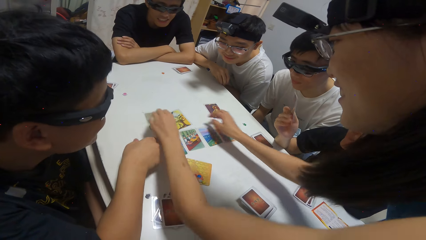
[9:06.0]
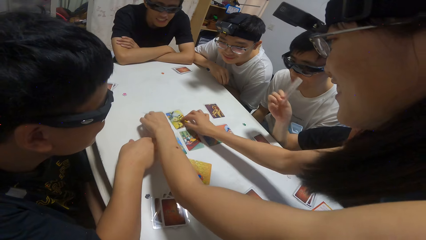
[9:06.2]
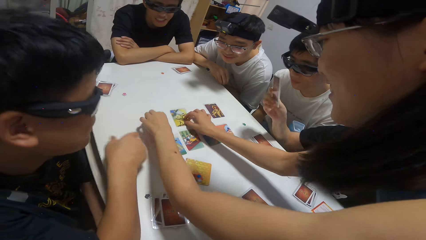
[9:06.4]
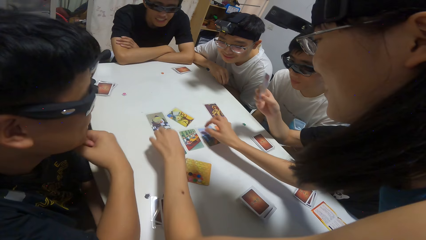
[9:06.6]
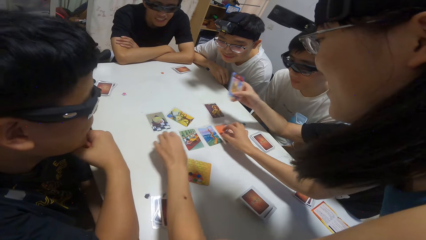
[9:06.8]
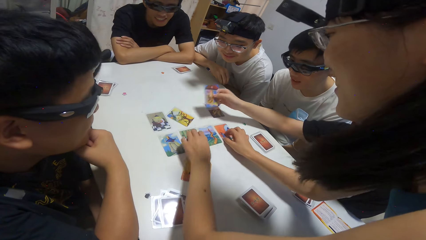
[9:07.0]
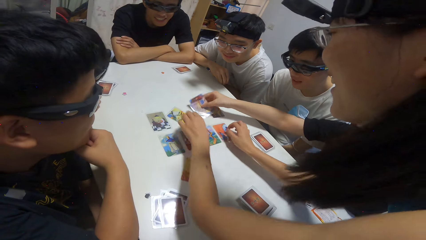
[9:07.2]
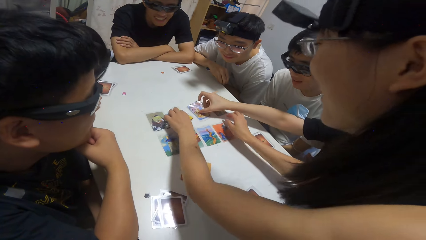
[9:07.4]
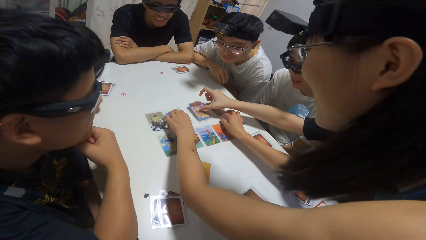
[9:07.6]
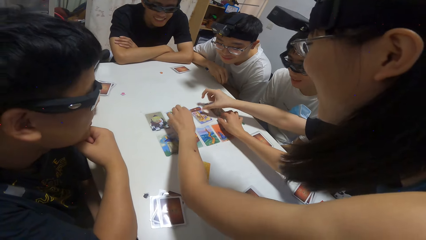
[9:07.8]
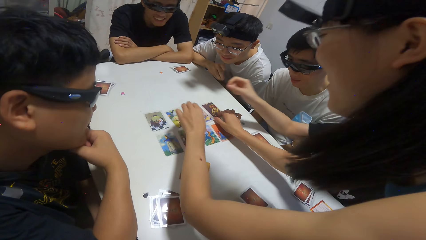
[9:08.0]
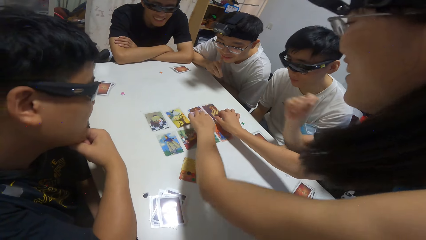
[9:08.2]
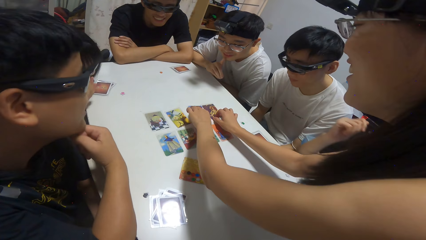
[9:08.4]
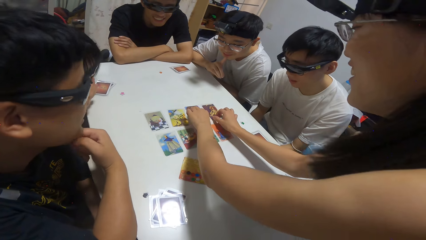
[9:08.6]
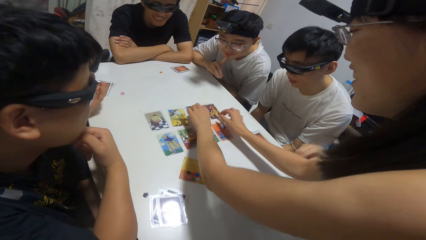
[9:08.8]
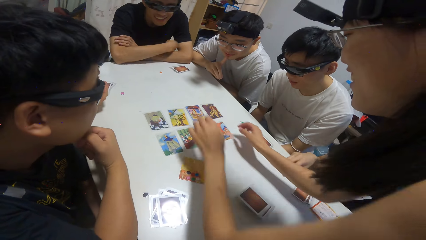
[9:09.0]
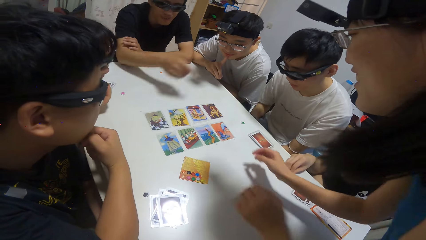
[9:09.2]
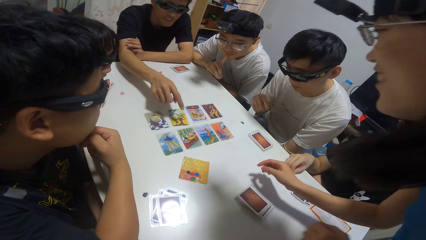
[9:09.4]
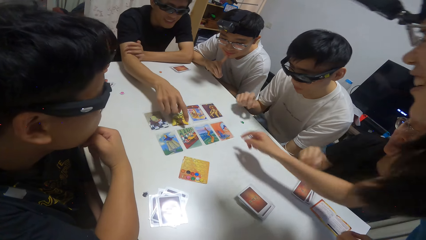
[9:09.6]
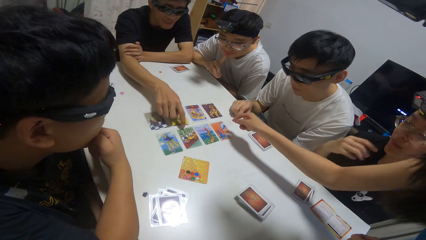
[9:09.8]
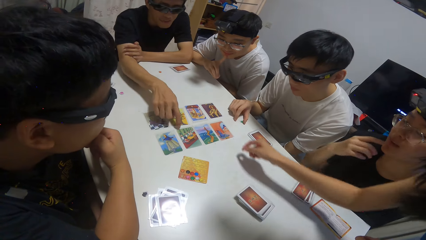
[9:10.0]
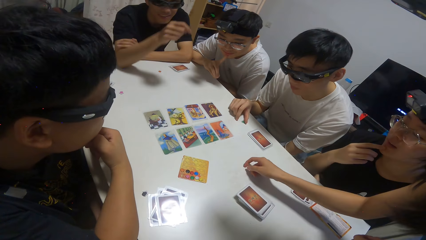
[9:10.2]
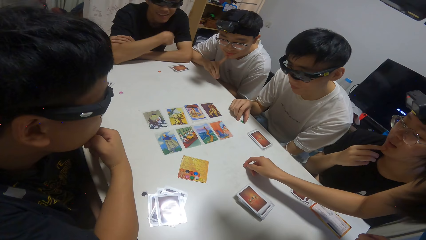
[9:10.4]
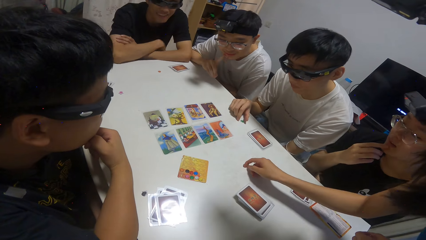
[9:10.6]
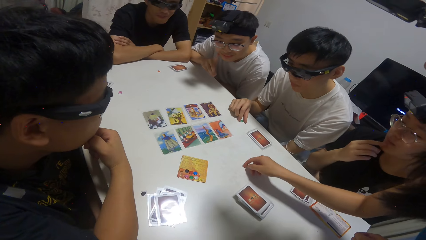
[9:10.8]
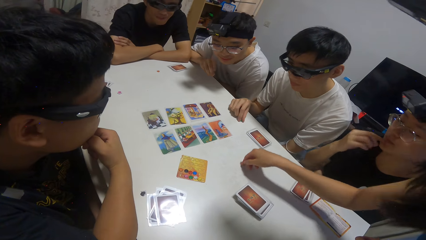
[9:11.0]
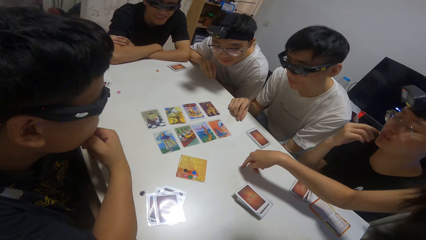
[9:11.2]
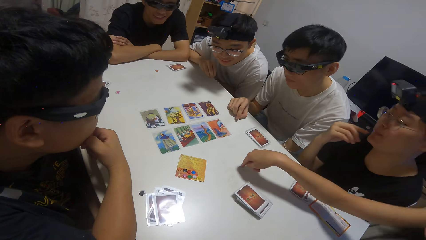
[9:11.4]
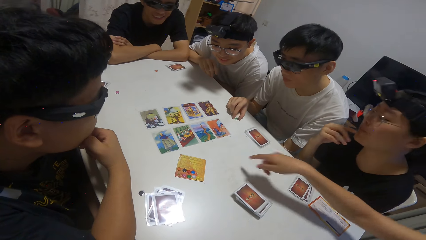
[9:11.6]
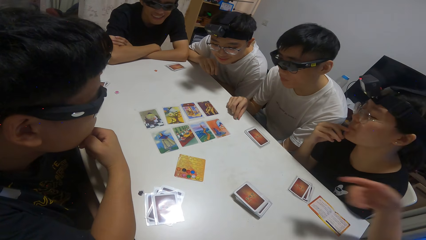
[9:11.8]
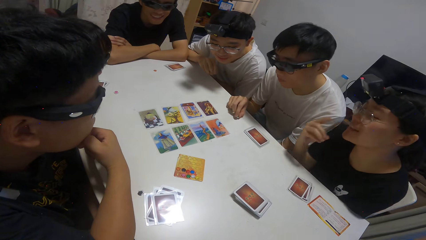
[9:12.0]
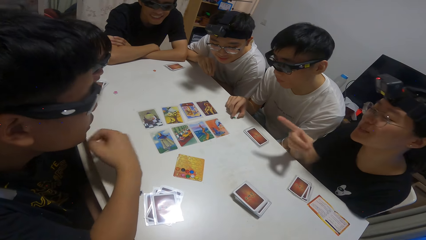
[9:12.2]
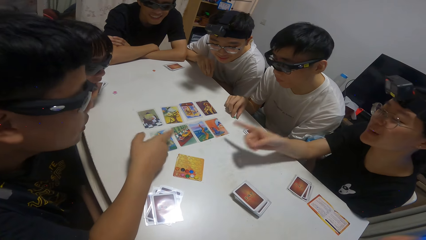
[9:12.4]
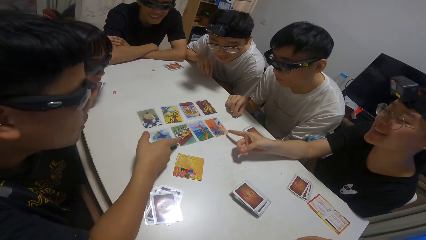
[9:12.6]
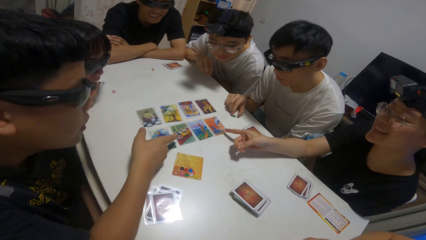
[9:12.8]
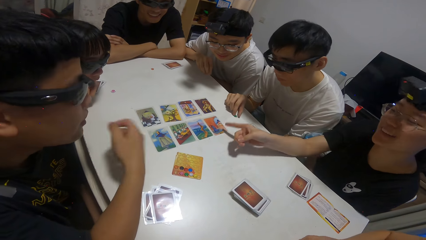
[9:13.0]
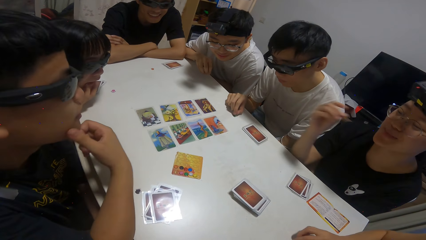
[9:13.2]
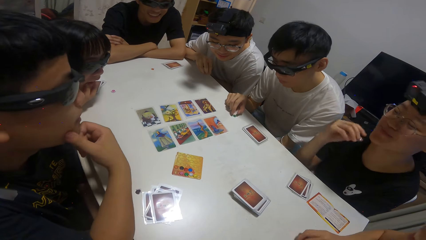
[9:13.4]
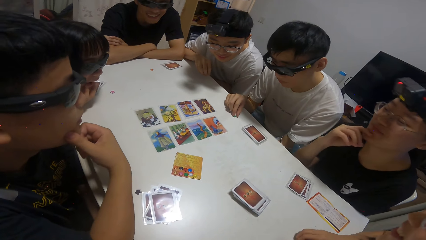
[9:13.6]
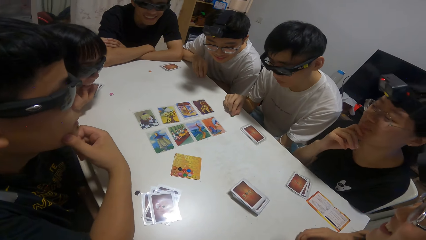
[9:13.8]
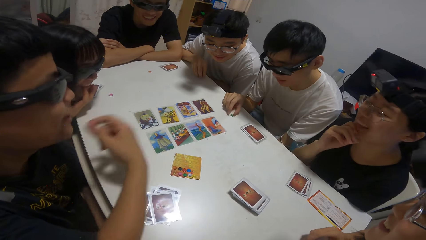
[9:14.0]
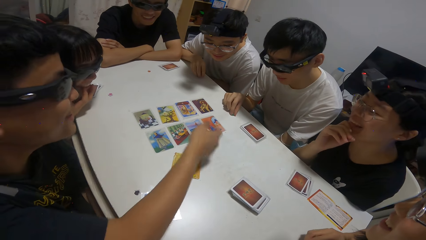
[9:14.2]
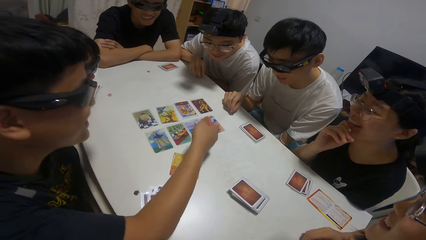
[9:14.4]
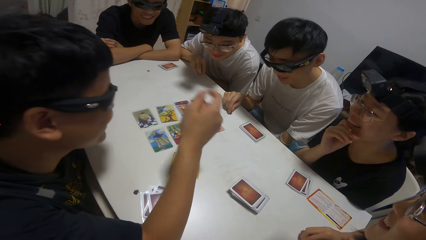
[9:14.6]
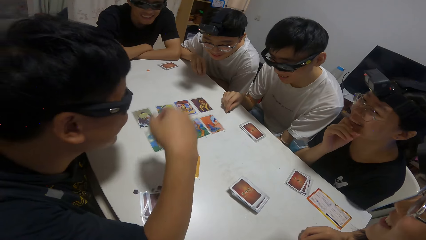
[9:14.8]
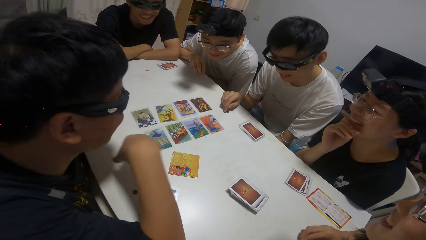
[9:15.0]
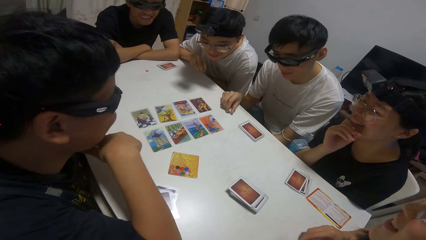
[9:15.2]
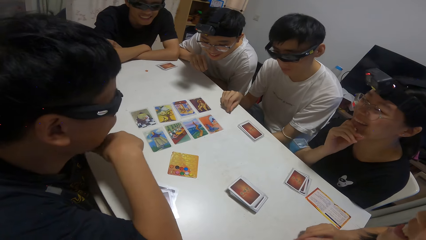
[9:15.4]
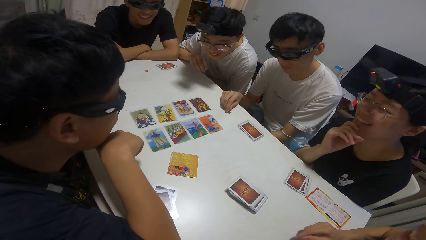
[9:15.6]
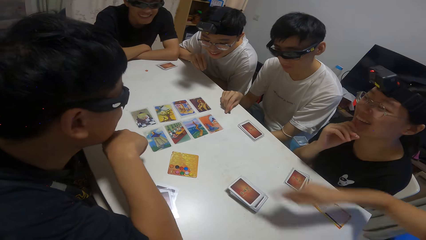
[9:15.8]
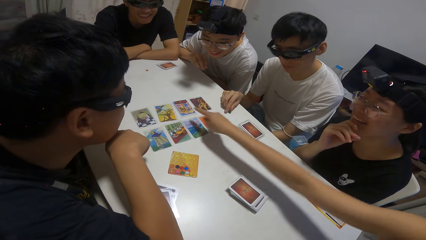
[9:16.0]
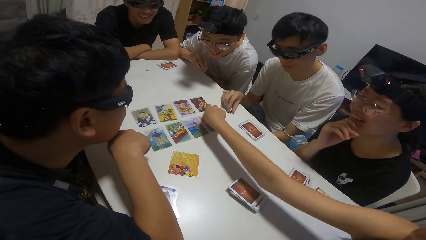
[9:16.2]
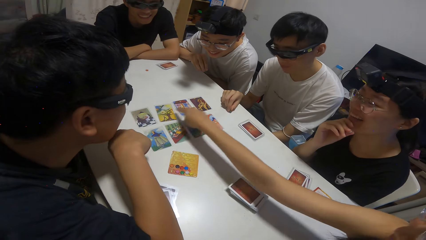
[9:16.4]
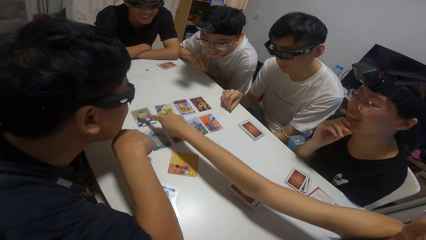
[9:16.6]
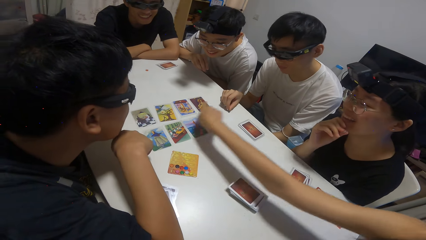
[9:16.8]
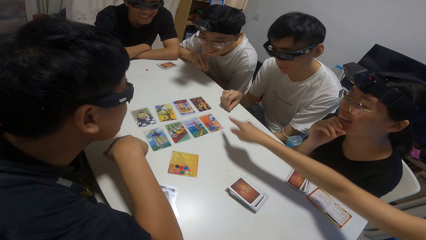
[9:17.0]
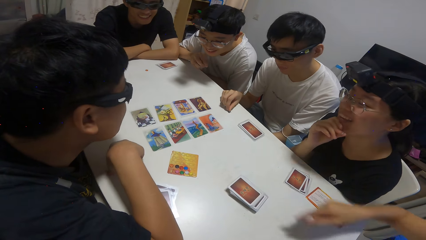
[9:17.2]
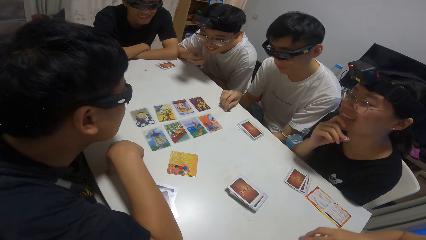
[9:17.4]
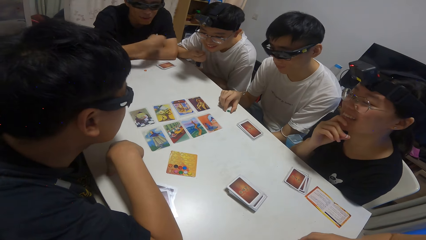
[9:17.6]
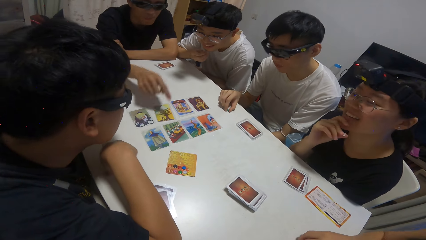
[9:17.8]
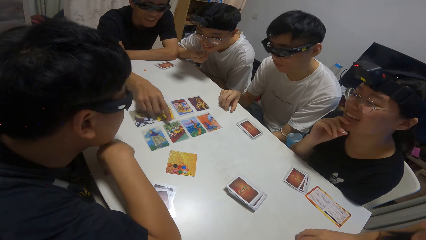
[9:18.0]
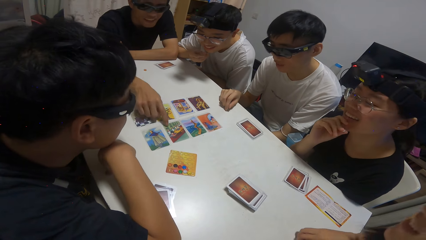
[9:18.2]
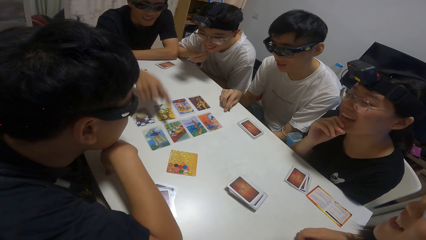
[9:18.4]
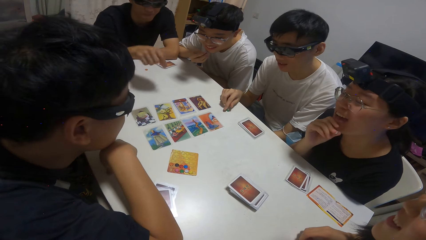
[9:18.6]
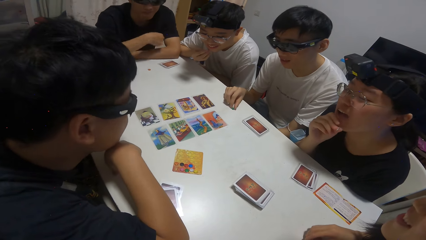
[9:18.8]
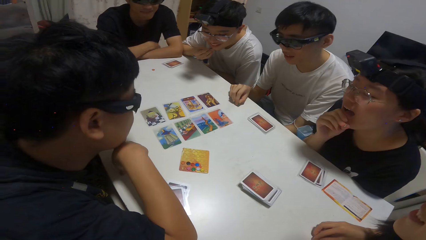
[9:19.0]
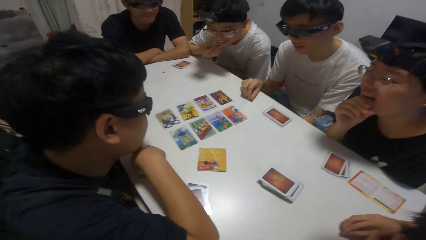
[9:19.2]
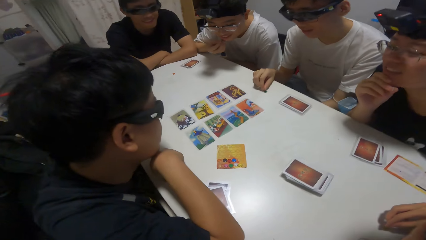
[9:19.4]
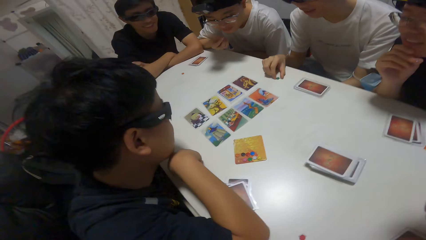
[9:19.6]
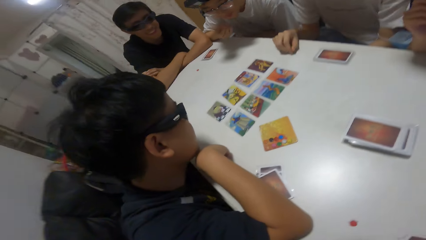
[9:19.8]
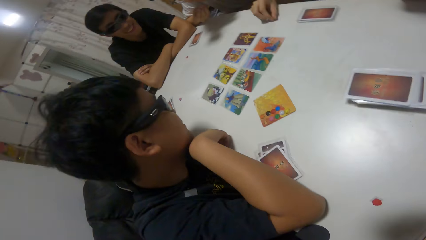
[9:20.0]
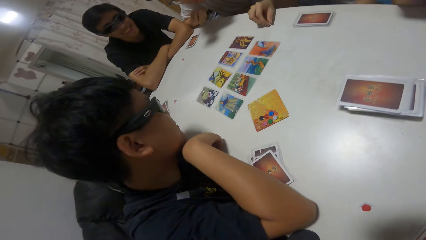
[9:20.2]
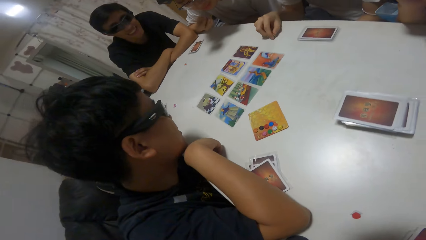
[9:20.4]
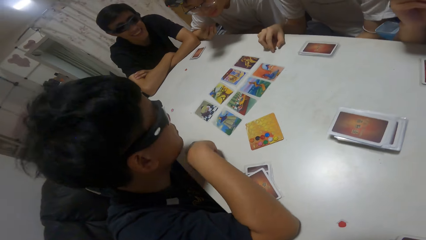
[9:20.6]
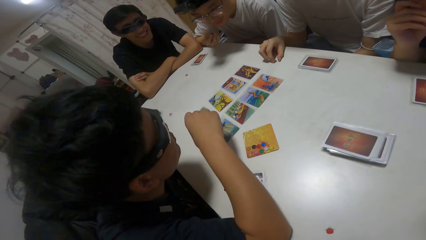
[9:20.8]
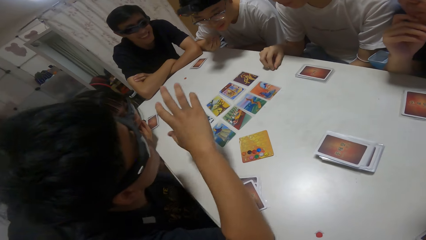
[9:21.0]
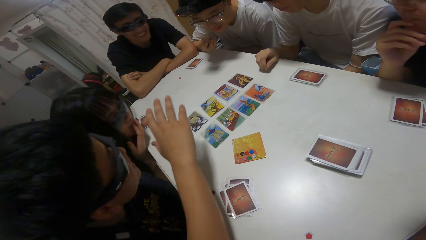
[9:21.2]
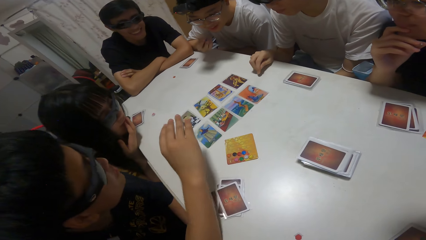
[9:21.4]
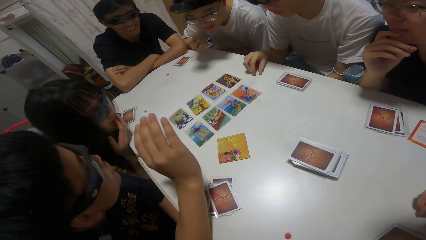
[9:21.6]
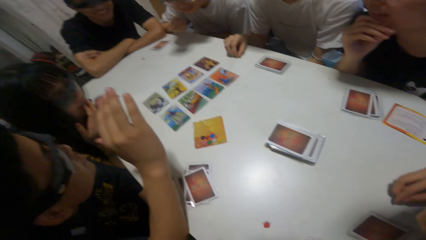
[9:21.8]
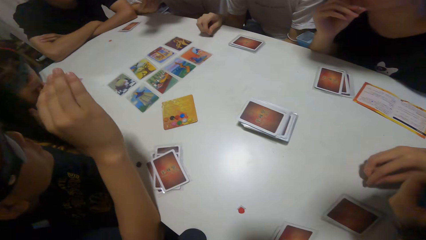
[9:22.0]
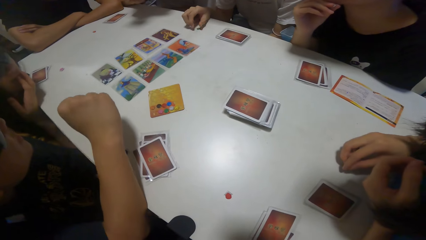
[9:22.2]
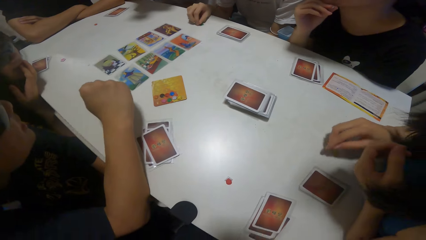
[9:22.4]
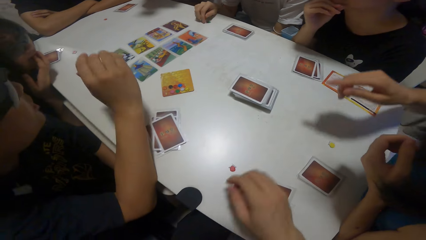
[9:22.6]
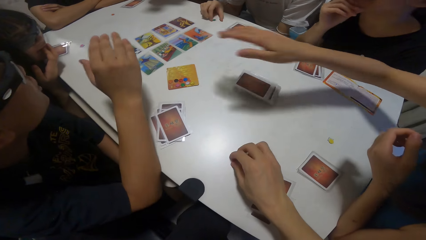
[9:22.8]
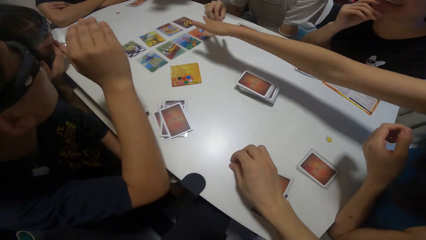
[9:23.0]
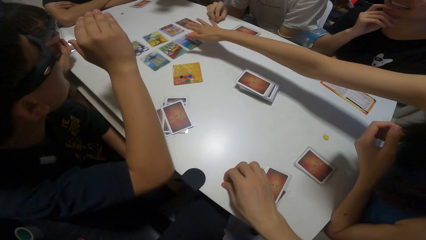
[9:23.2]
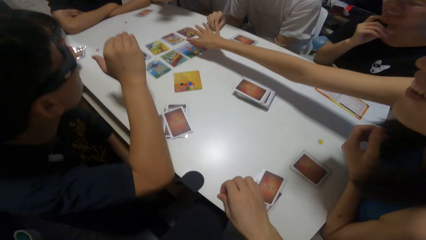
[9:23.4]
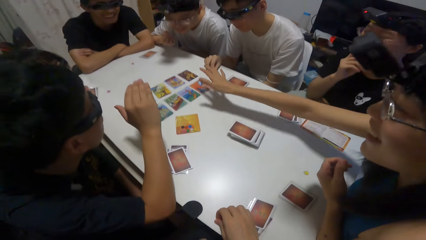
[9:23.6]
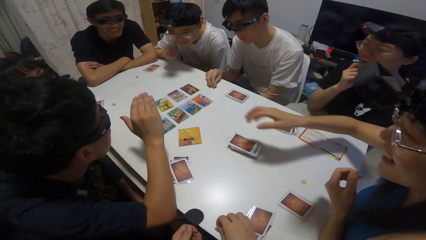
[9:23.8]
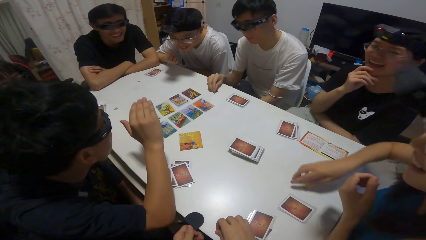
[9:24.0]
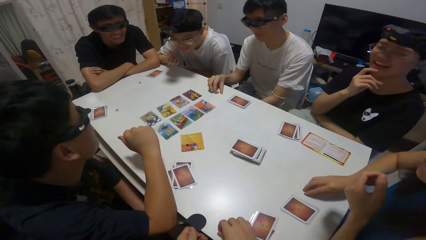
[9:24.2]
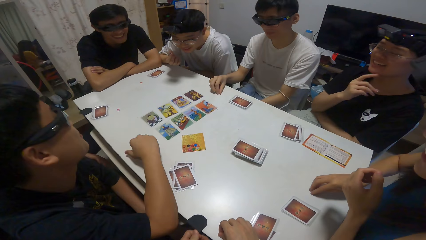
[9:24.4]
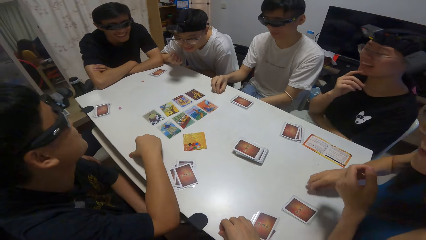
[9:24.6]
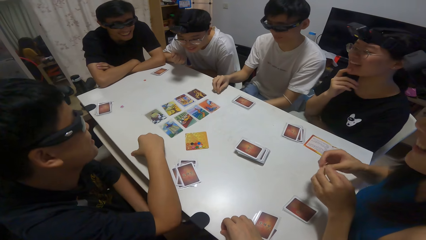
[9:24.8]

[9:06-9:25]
A girl drops the card on the table. A boy points towards a card on the table. A person moves cards on the table. Another girl points towards some cards on the table. The boy points towards a card on the table. Another person talks. A third person stretches the hand.
